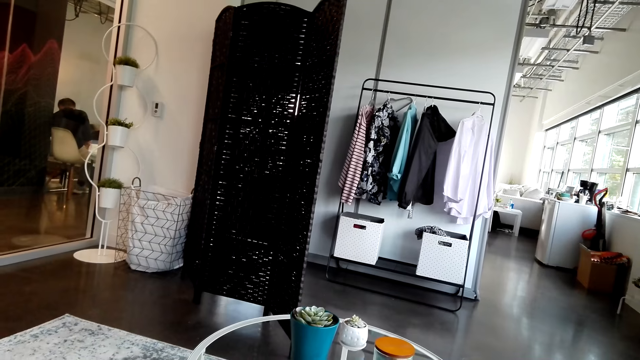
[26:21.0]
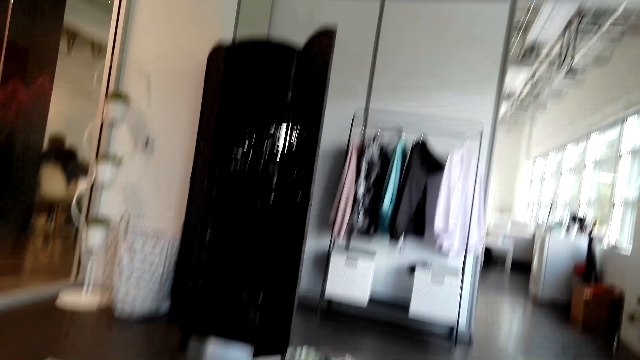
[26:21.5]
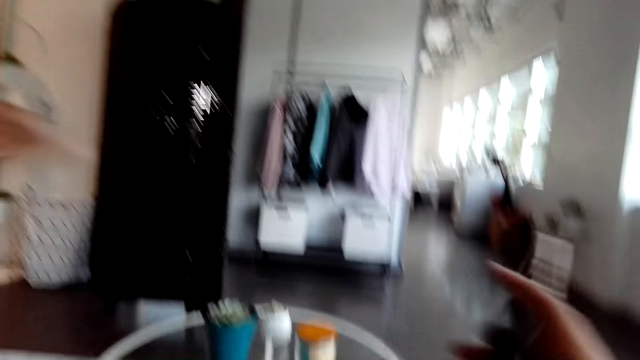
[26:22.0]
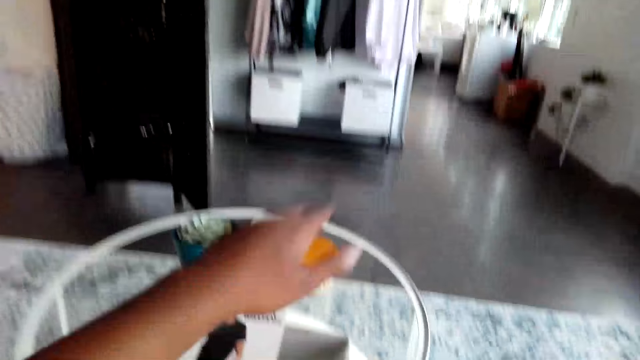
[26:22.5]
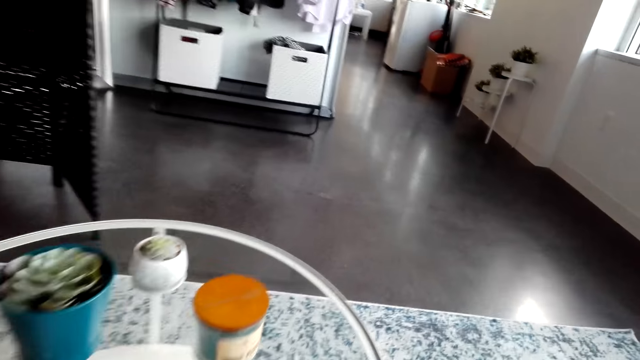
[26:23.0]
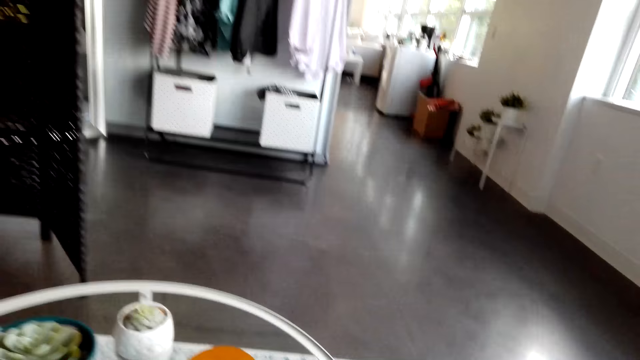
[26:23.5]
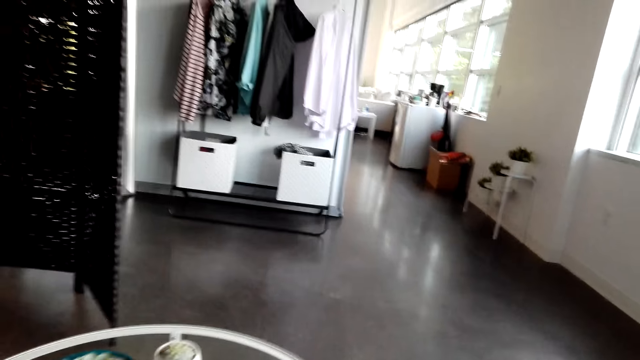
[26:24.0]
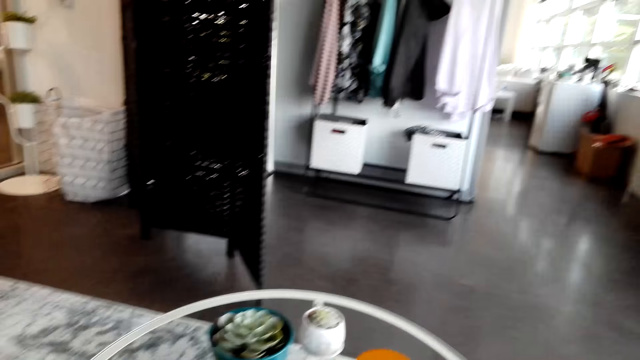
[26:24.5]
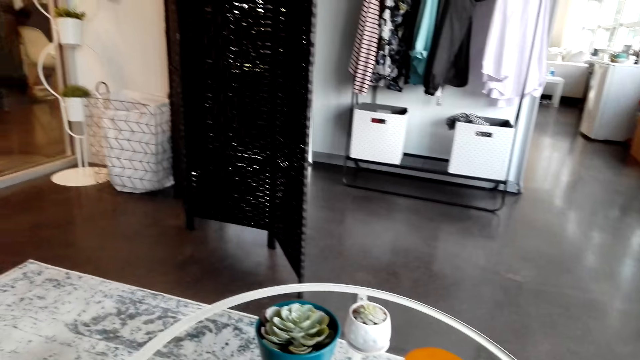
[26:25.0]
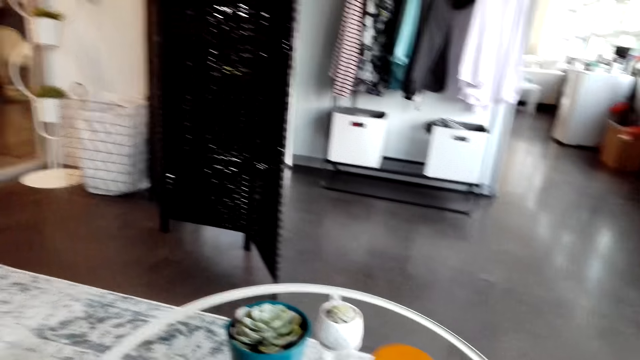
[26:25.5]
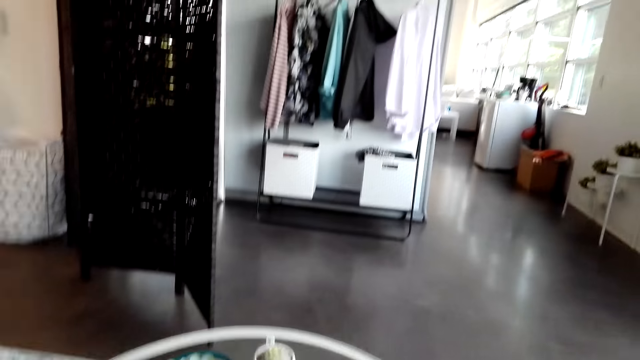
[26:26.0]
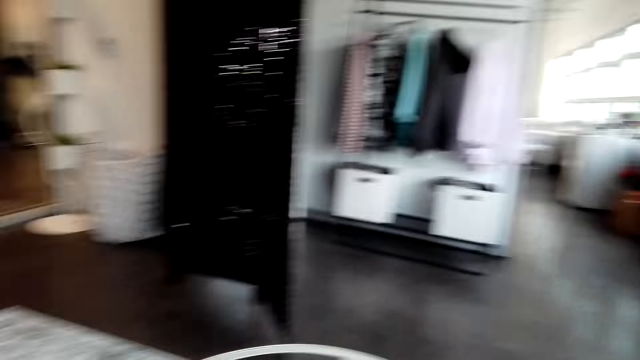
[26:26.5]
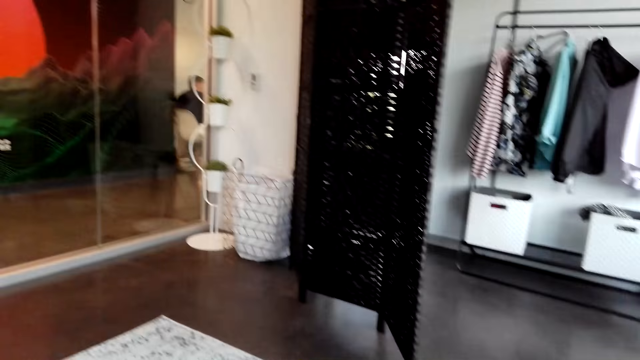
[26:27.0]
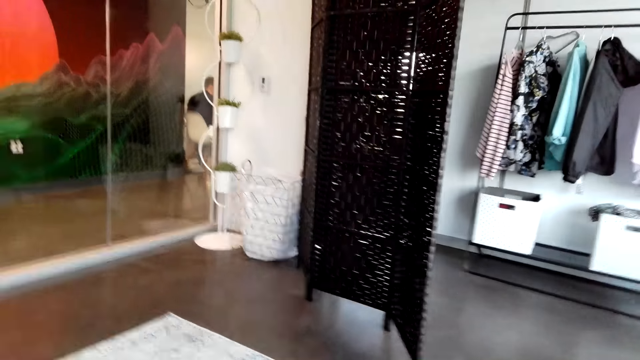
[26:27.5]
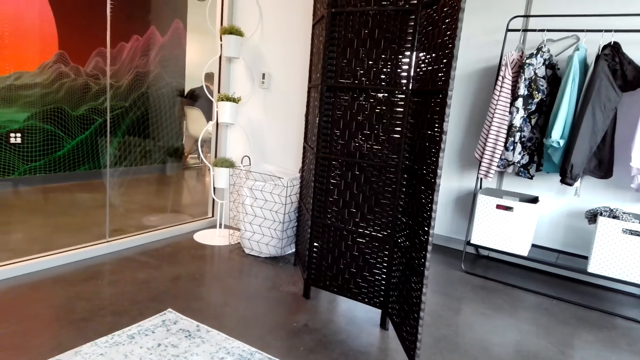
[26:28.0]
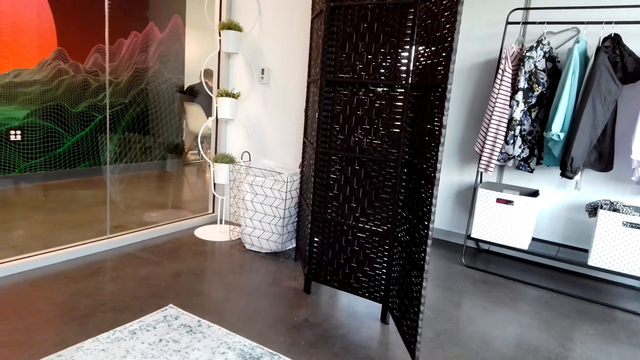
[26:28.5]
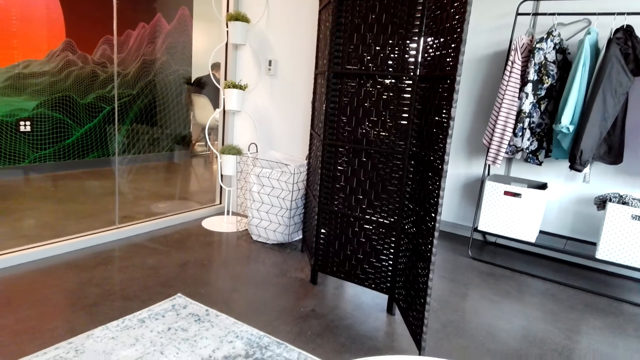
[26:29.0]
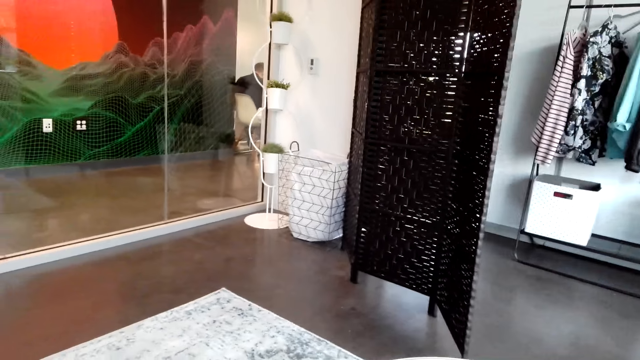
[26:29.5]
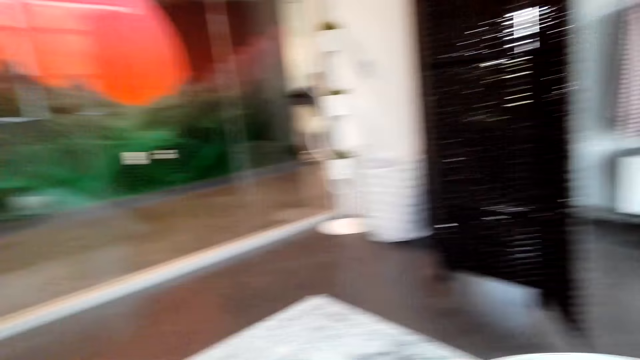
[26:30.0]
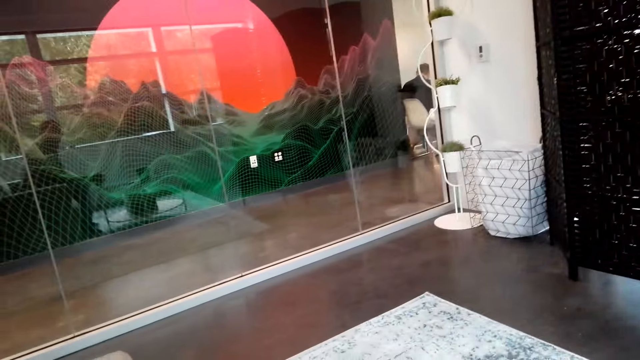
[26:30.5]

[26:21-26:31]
The camera wearer gestures with hands. They show a hand. They look around in the house.

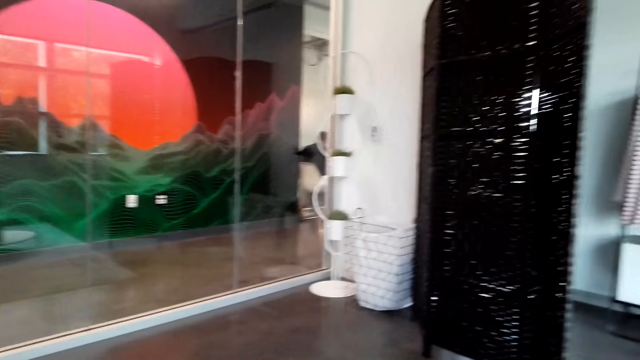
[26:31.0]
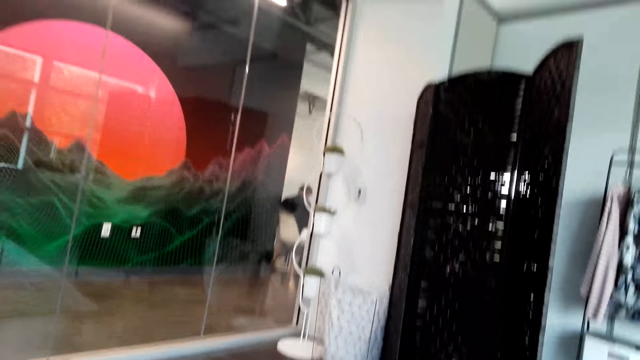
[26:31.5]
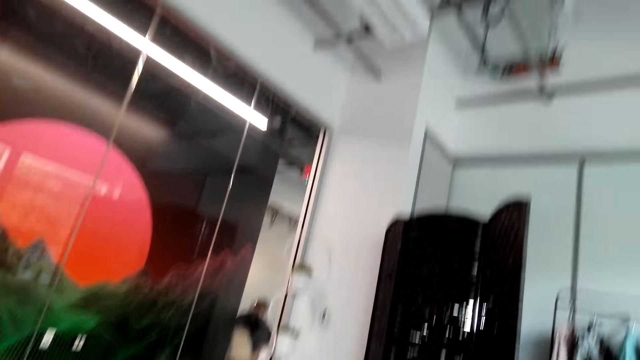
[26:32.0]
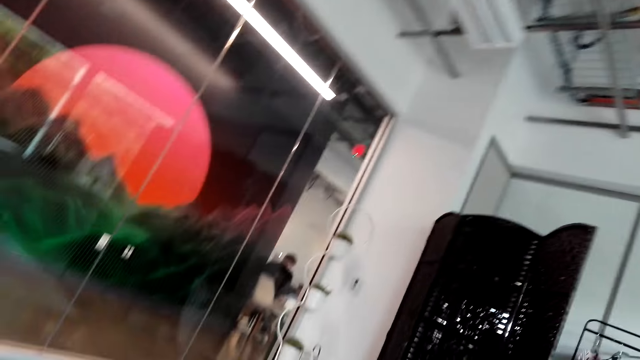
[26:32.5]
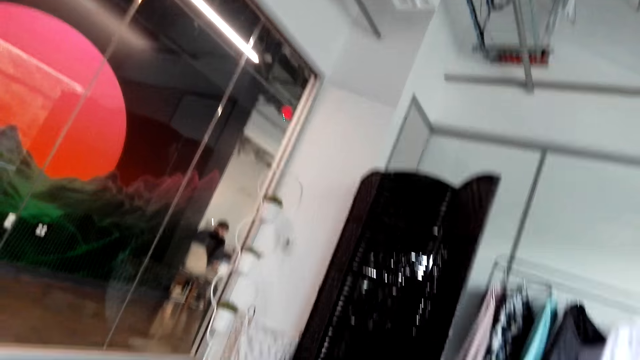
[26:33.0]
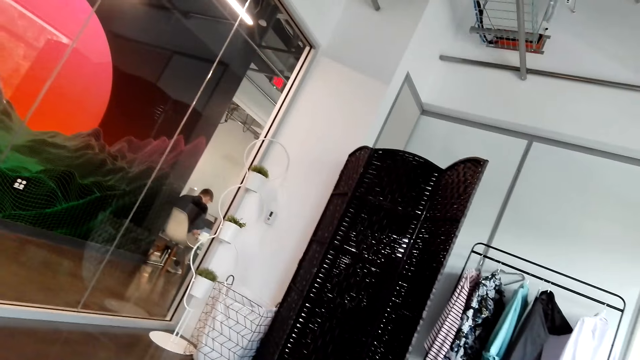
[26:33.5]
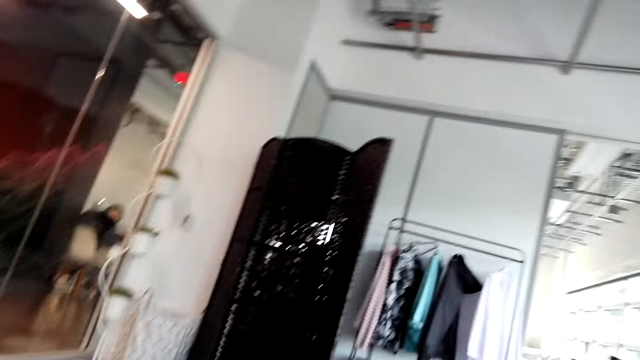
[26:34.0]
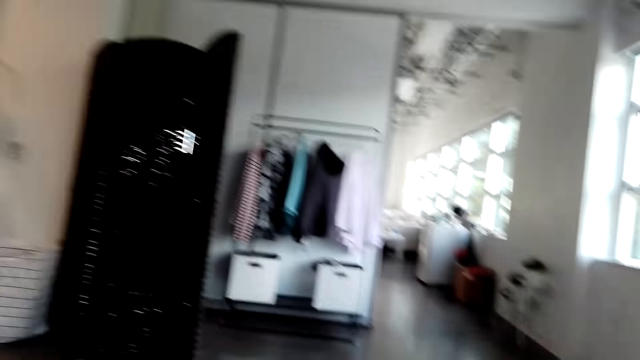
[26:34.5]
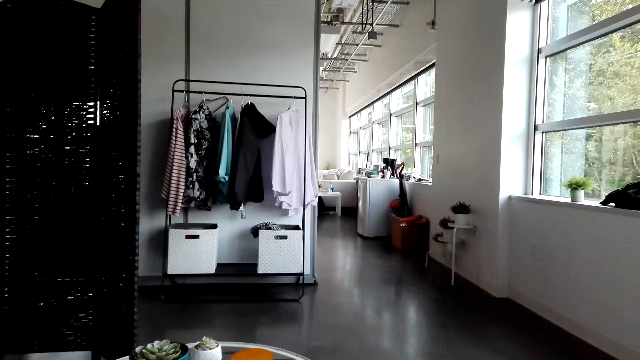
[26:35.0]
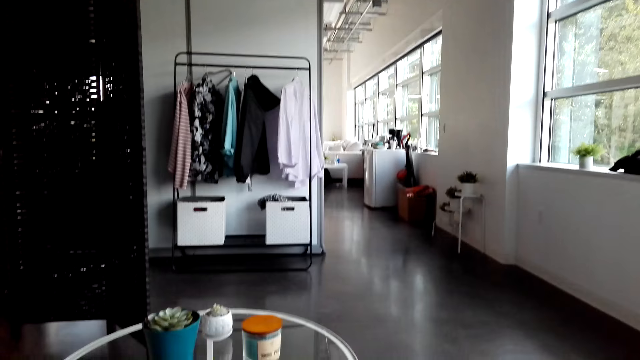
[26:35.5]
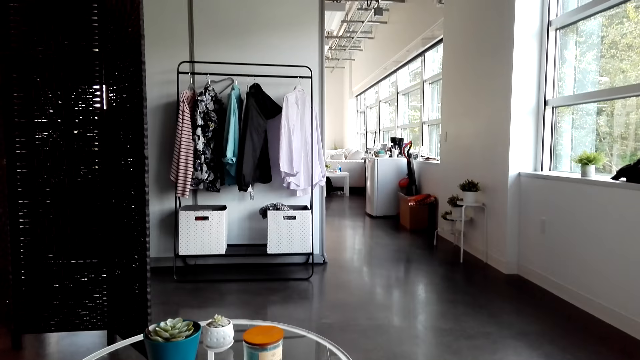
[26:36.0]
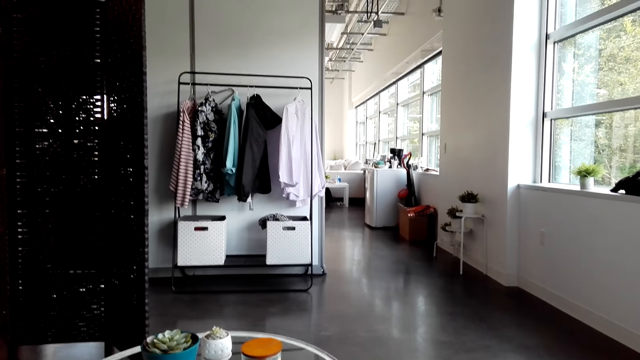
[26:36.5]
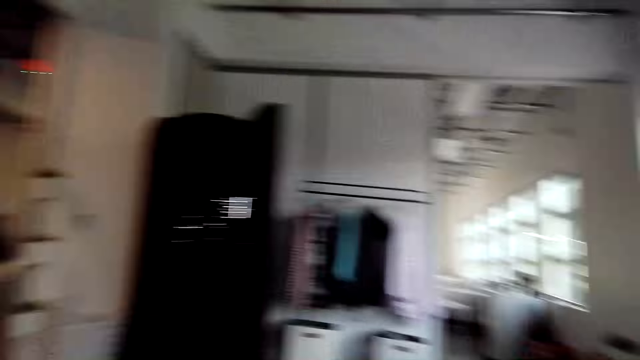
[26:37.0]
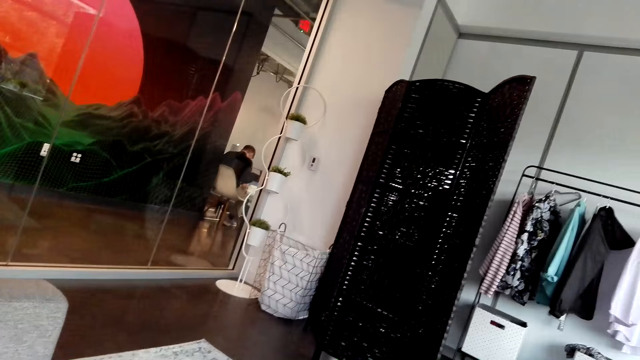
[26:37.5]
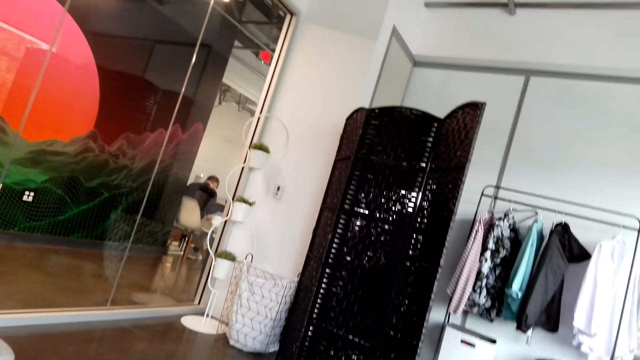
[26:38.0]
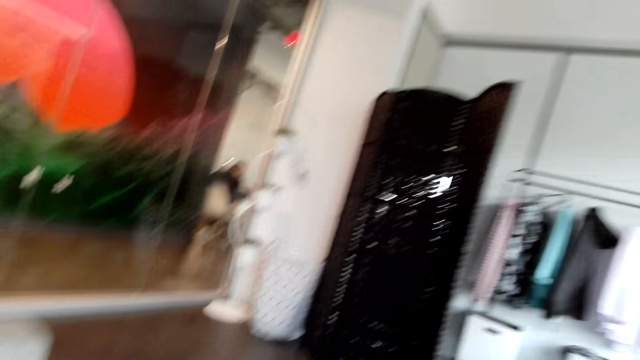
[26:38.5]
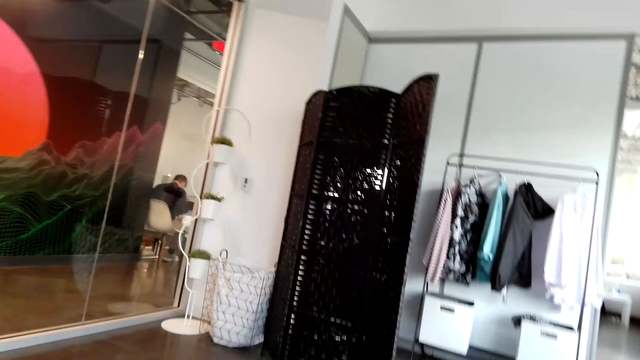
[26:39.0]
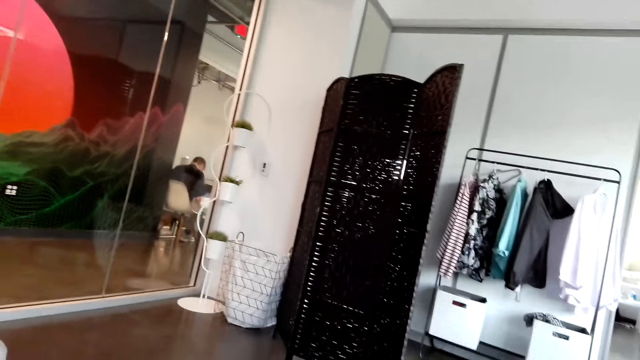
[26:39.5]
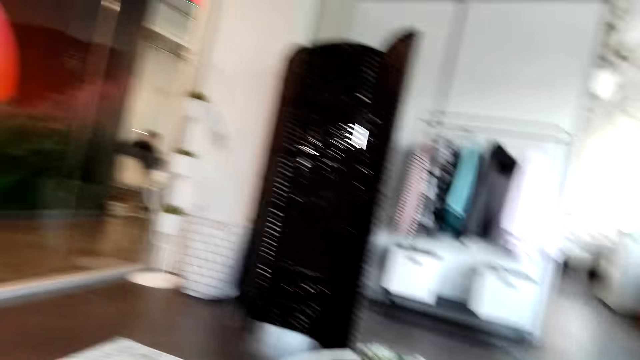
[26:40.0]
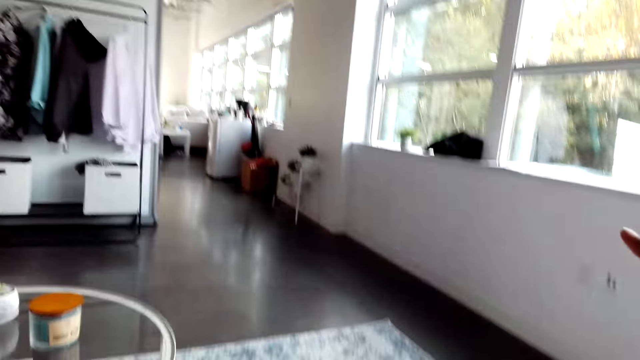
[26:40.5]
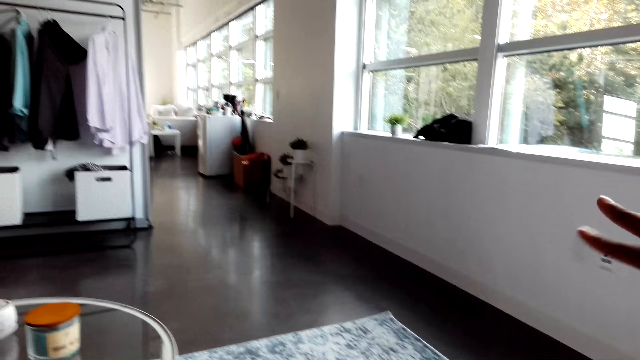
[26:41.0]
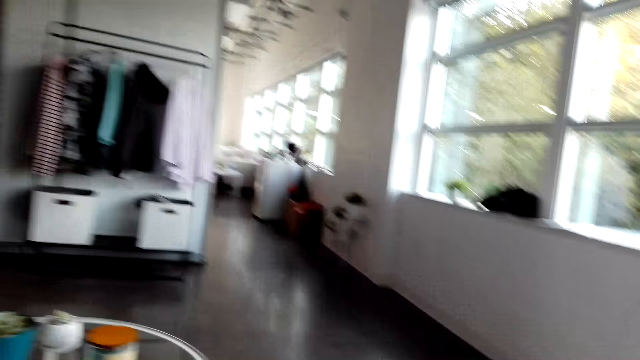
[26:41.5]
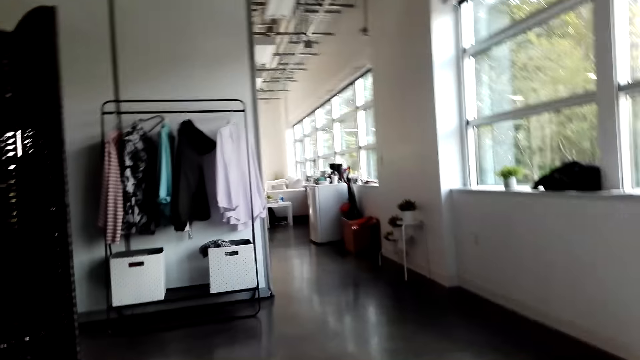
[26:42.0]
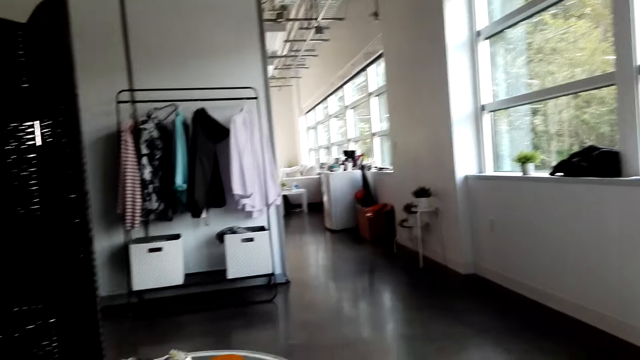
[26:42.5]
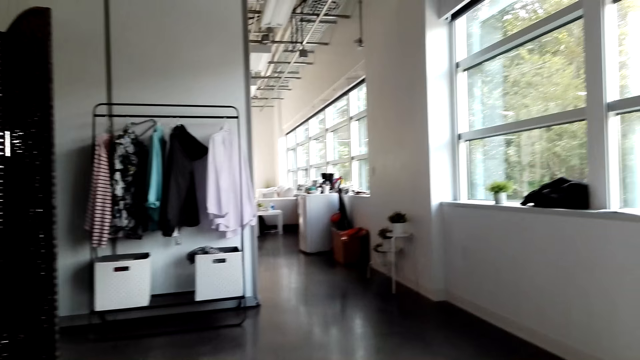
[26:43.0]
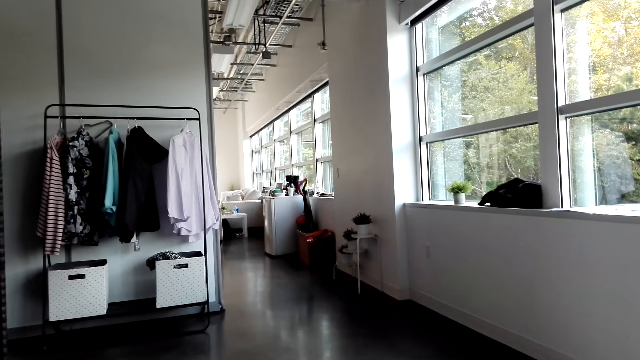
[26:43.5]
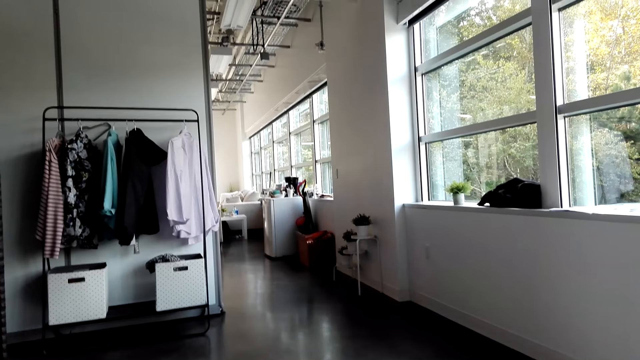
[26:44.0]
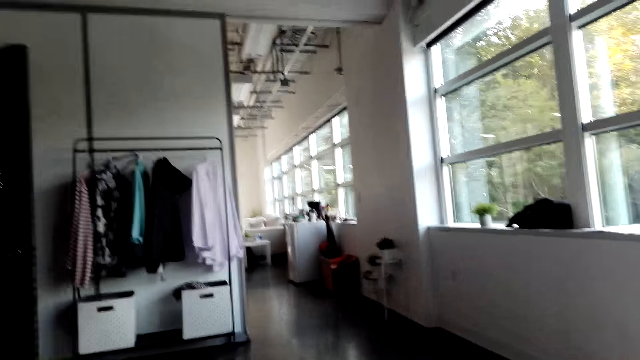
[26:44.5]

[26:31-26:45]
The camera wearer looks around. They gesture with hands. They look around in the house.
